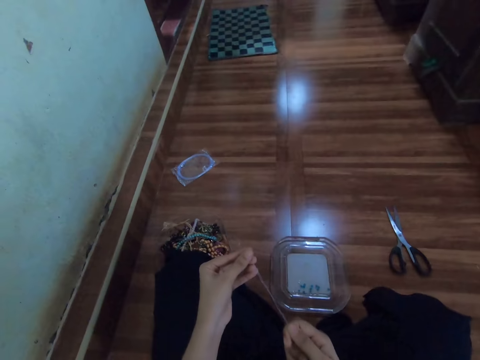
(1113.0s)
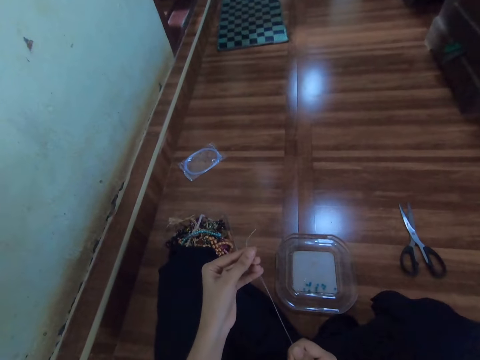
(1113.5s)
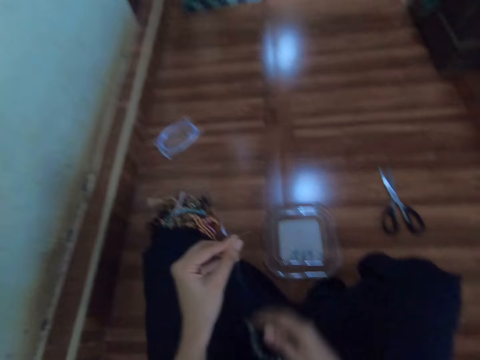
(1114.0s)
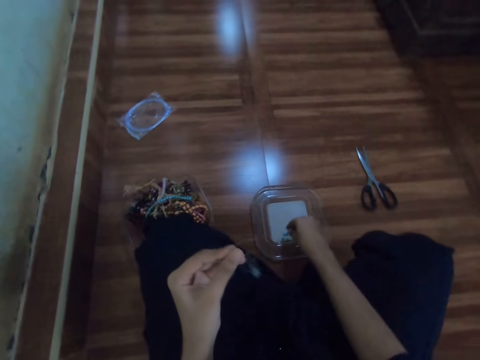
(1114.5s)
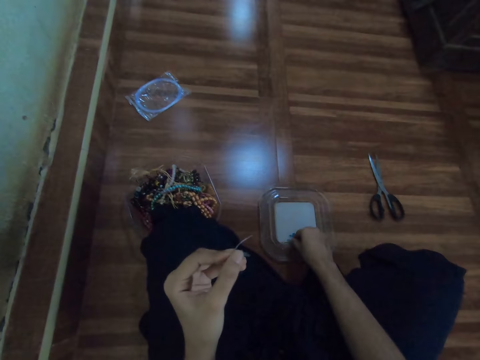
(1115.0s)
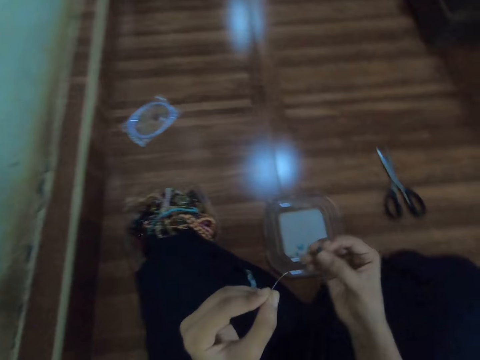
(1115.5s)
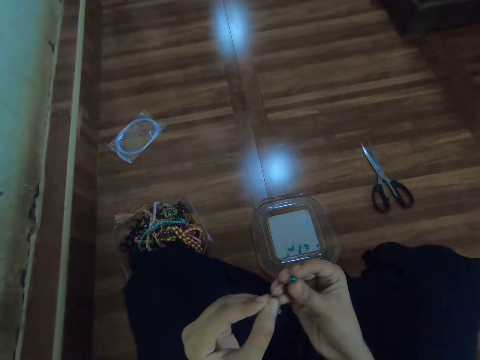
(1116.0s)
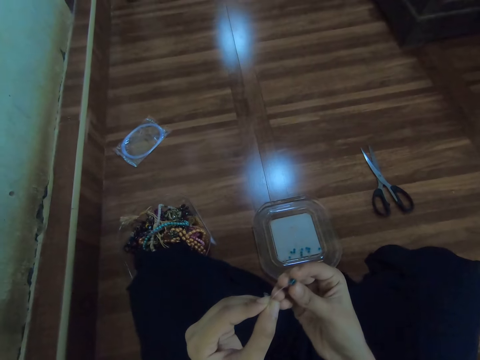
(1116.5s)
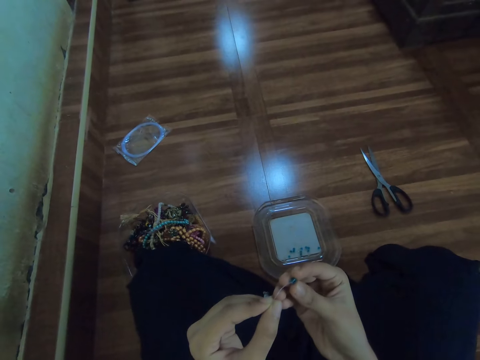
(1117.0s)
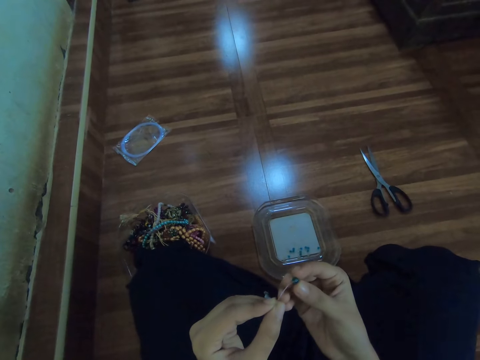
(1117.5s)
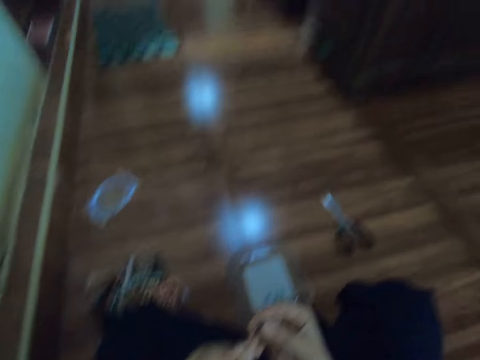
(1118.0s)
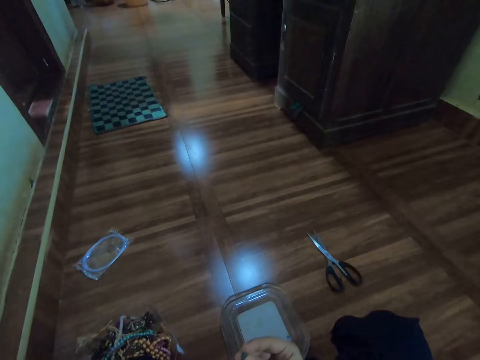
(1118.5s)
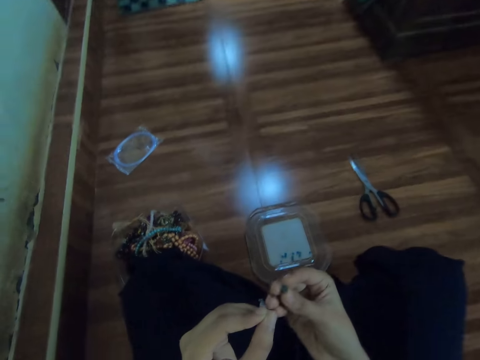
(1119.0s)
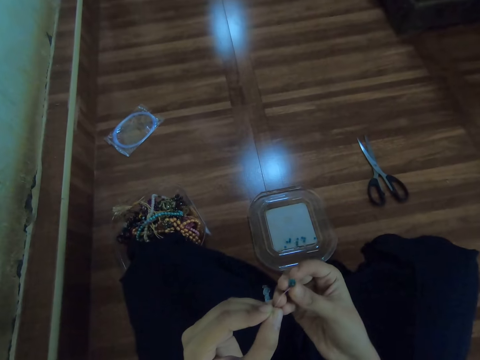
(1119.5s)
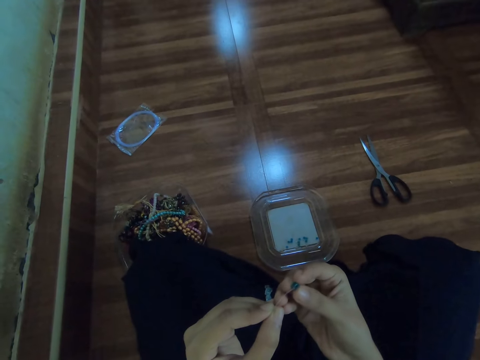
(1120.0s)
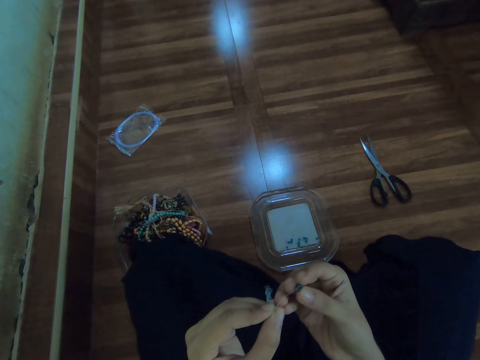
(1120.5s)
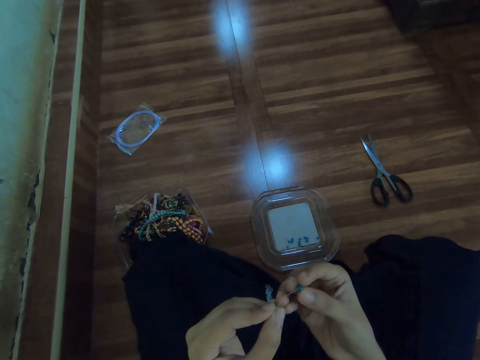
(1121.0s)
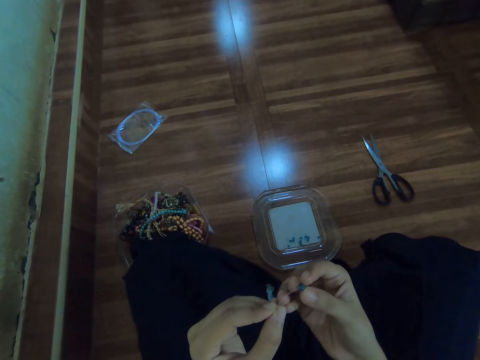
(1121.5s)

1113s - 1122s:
The camera wearer stretches the fishing line with both hands. She picks the bead in the container with her right hand. She inserts the bead in the fishing line with her right hand.

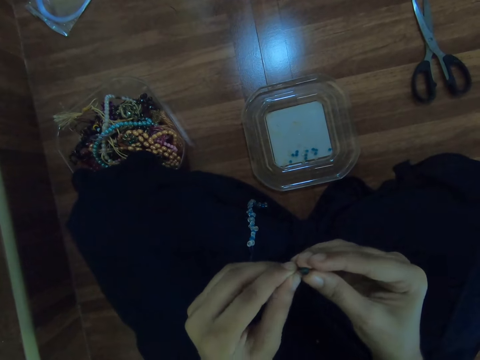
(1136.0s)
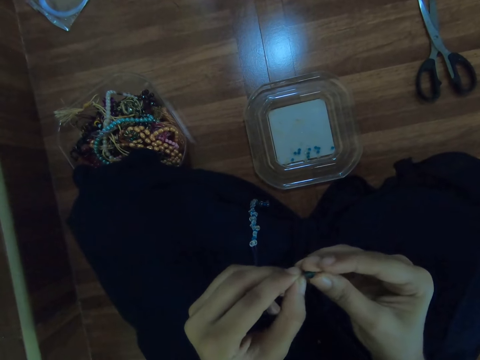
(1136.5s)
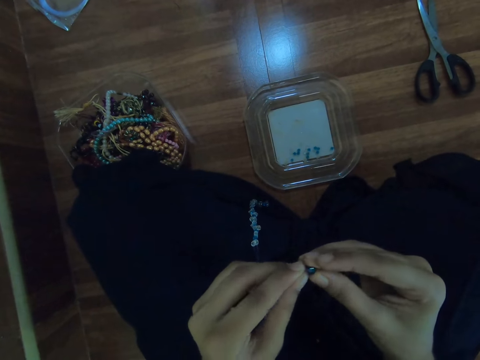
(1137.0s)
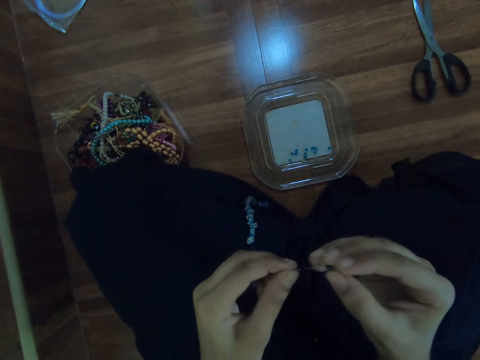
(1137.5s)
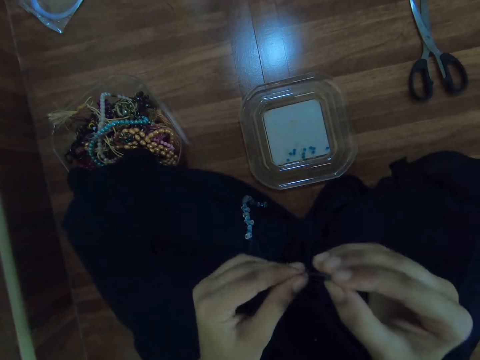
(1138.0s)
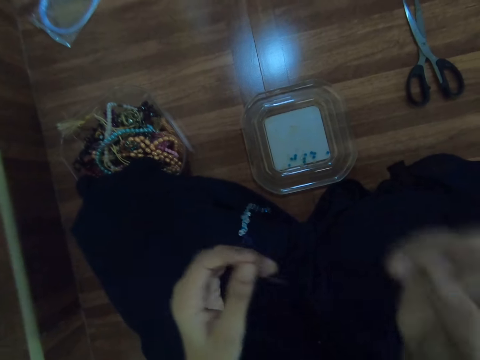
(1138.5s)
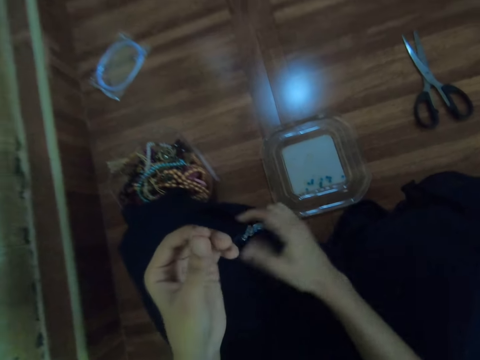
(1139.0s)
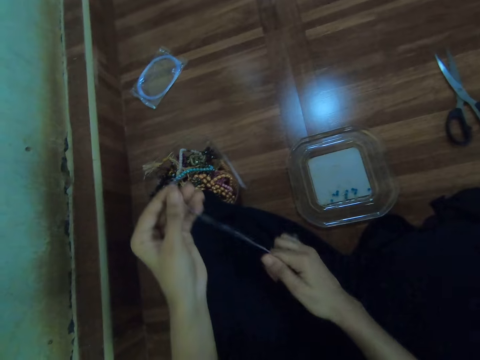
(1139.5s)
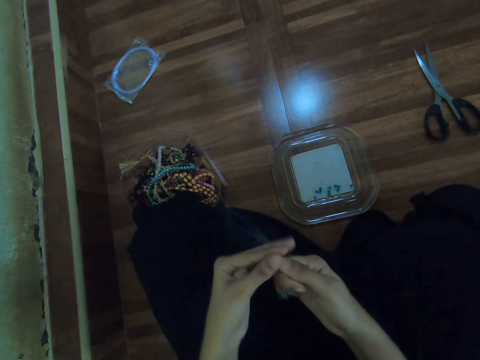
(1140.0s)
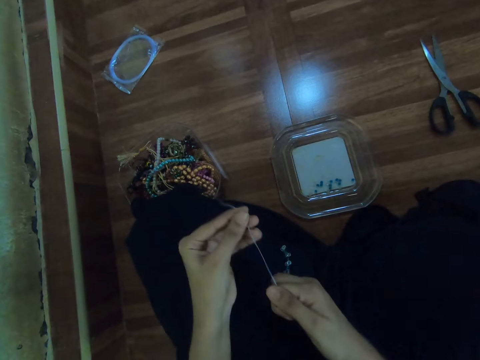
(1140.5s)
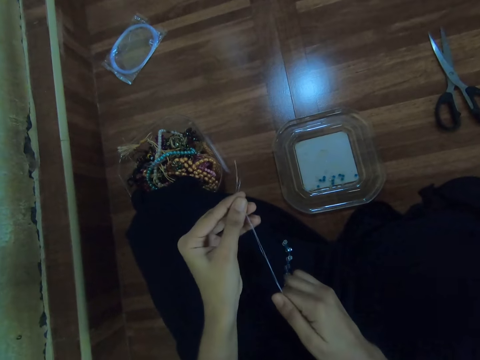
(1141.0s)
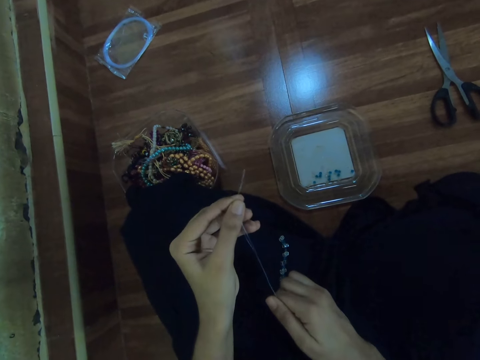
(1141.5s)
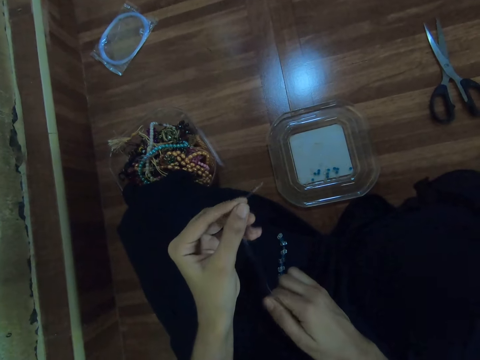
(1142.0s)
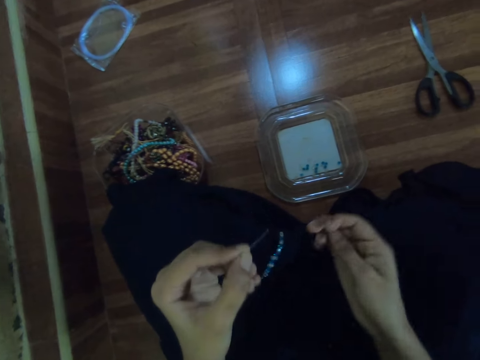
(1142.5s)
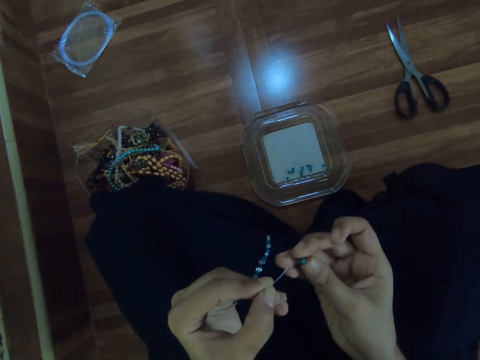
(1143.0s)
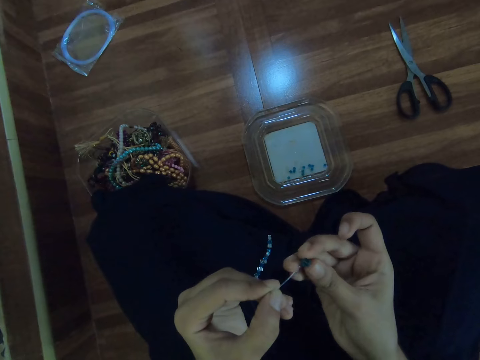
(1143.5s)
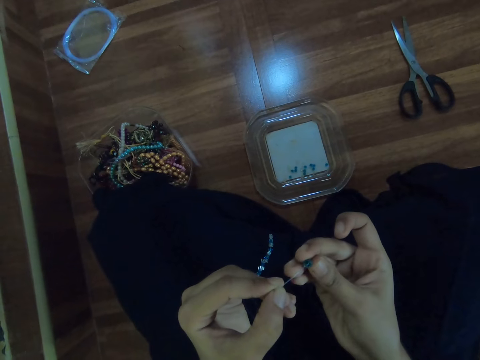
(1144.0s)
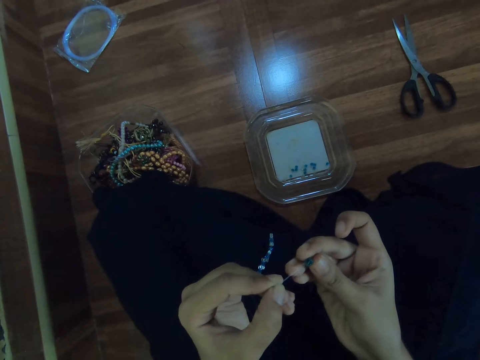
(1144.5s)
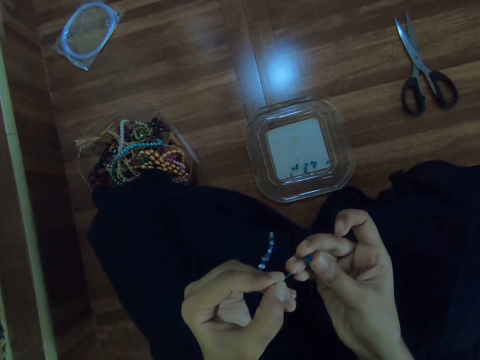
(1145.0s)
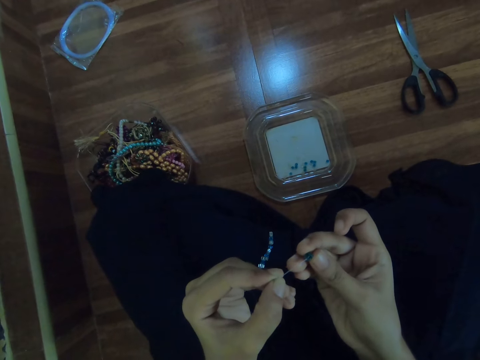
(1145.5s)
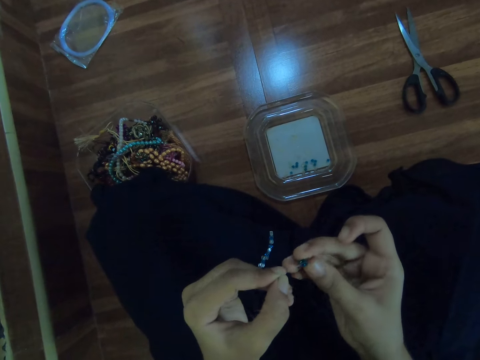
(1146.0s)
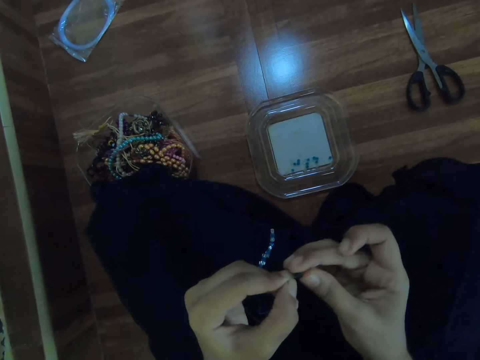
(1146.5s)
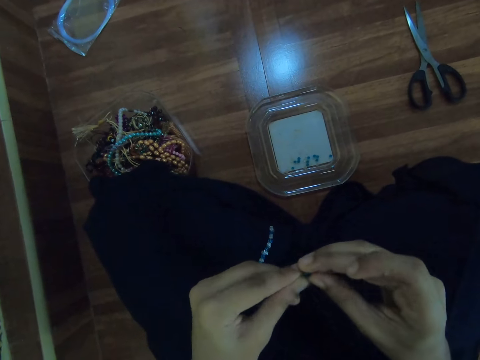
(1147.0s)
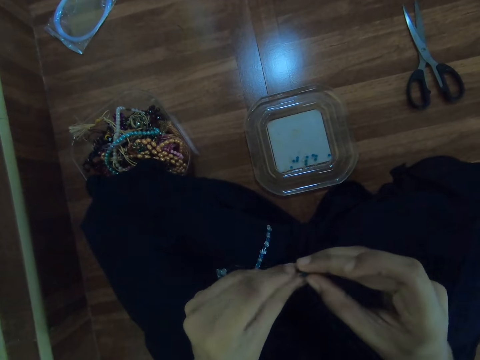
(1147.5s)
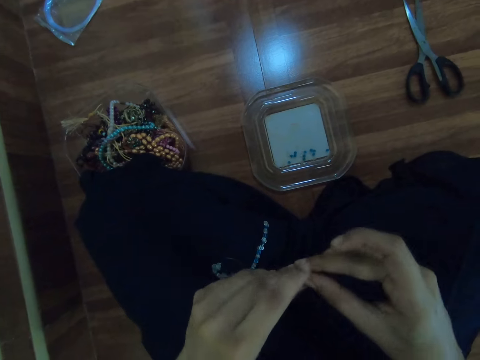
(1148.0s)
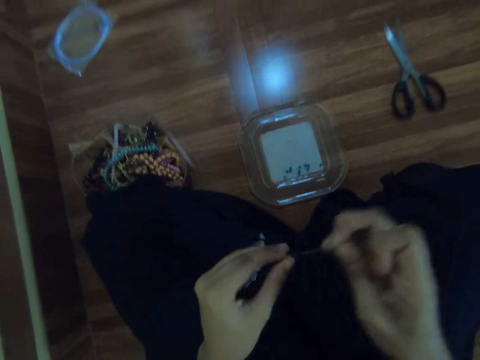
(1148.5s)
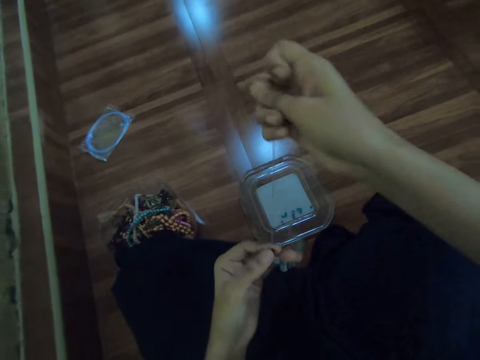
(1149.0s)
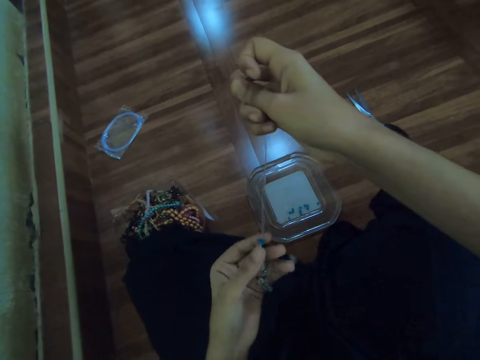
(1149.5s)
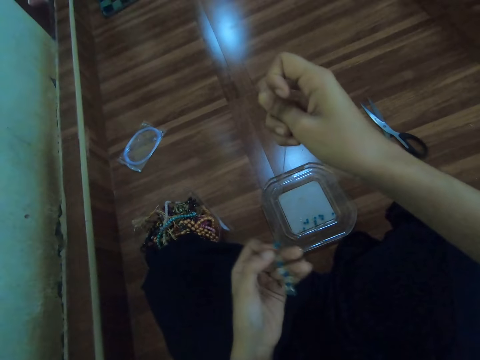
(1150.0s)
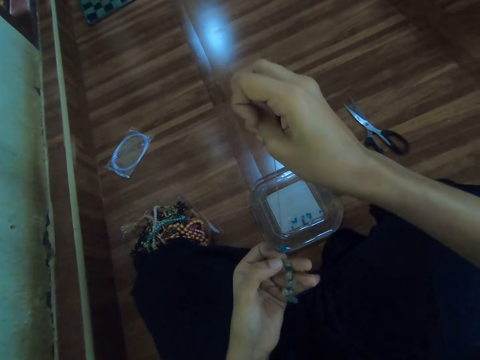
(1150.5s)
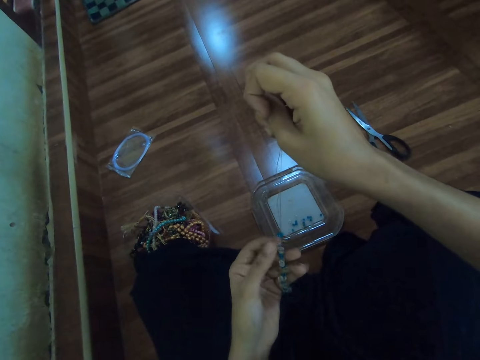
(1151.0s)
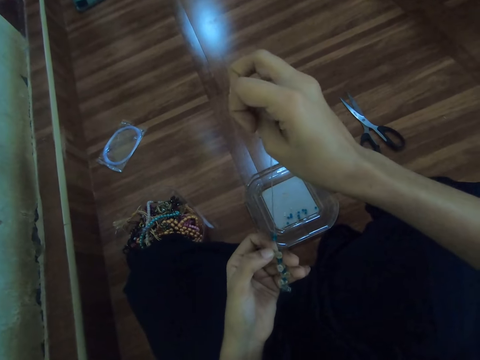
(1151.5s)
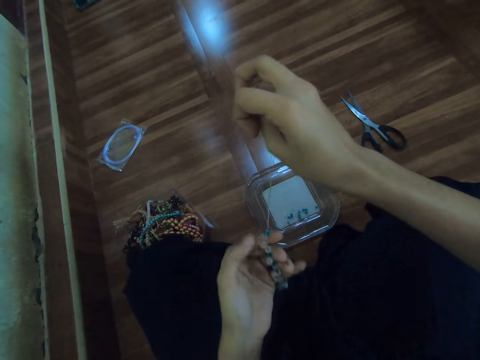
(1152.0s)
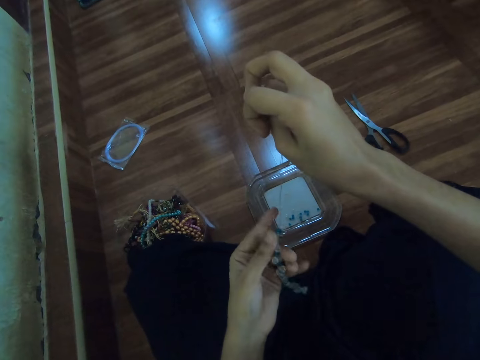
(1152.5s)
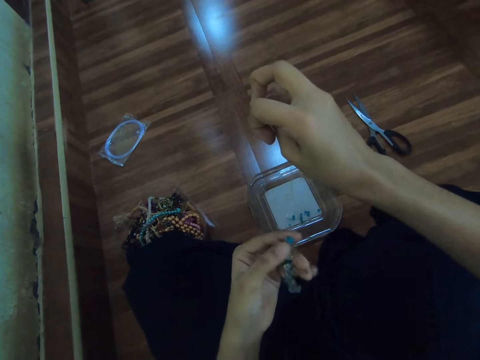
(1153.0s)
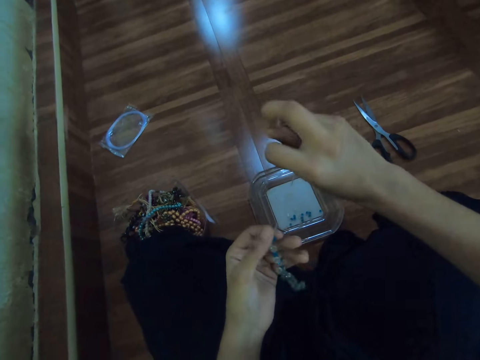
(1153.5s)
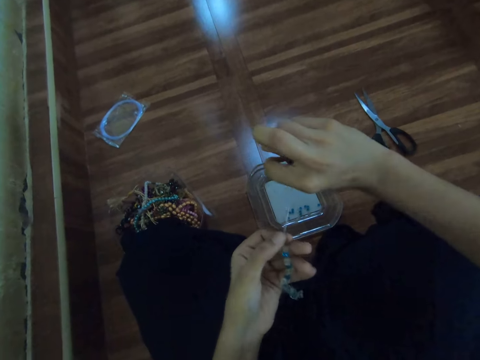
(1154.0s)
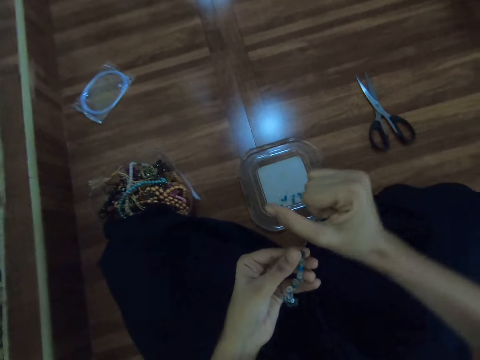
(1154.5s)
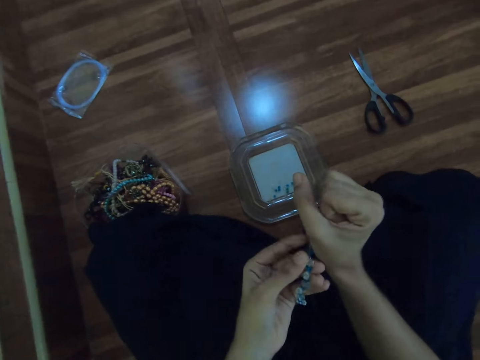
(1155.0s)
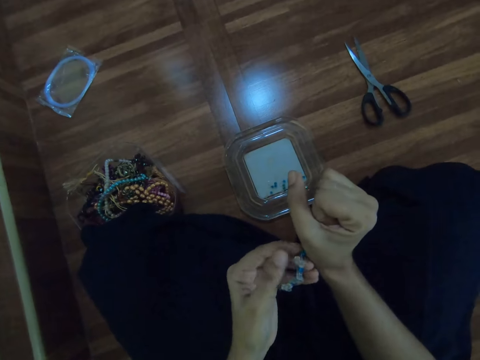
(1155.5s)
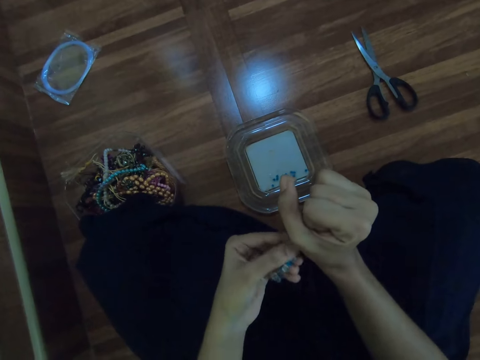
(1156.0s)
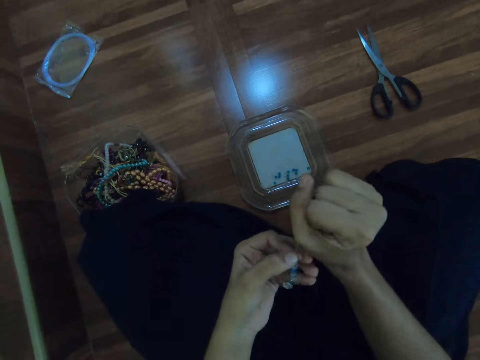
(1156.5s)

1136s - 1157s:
The camera wearer removes the bead from the fishing line in her left hand with her right hand. She stretches the fishing line with both hands. She inserts the bead in the fishing line in her left hand with her right hand.
